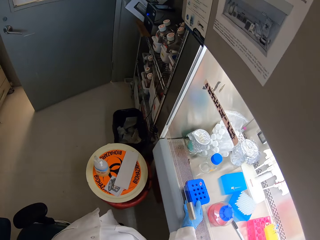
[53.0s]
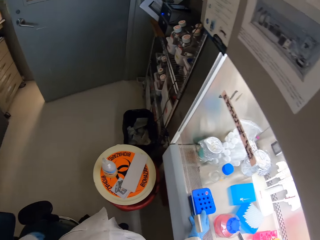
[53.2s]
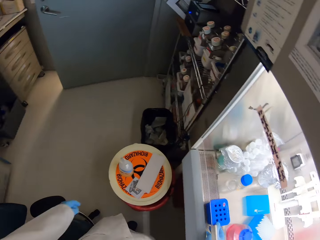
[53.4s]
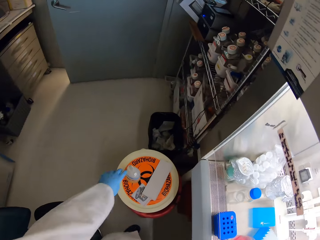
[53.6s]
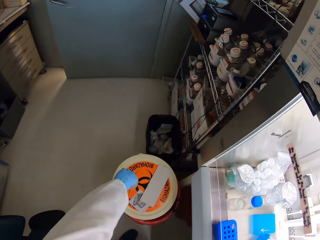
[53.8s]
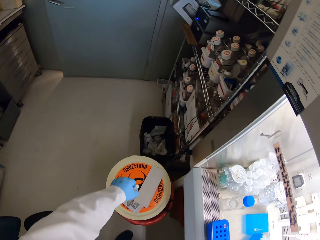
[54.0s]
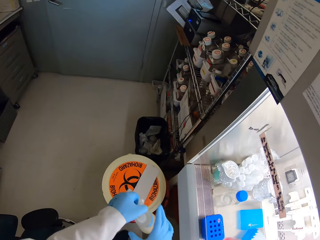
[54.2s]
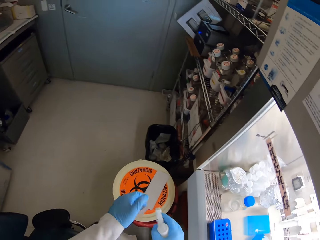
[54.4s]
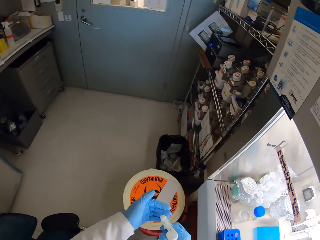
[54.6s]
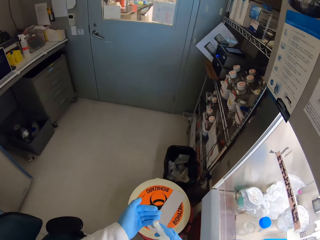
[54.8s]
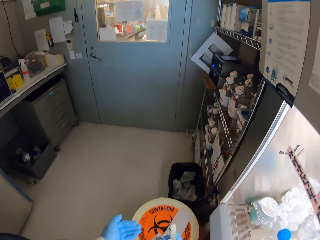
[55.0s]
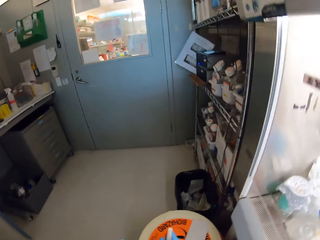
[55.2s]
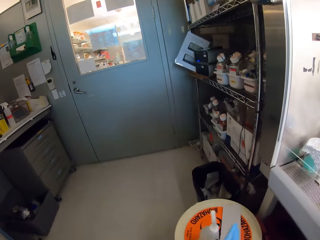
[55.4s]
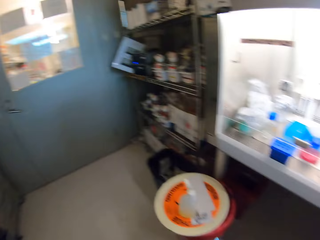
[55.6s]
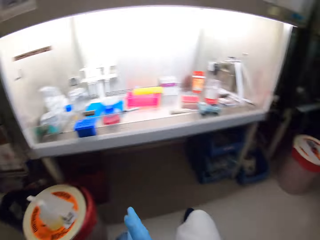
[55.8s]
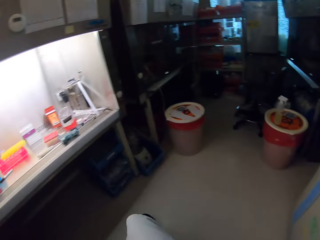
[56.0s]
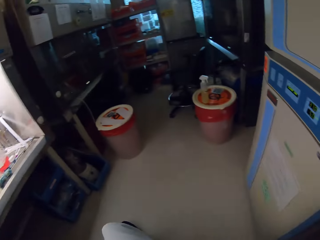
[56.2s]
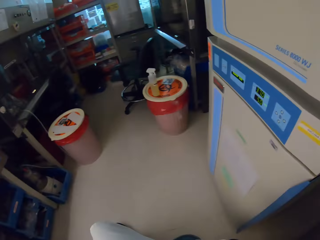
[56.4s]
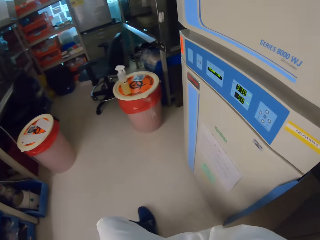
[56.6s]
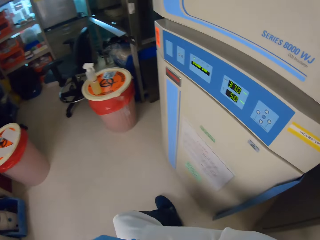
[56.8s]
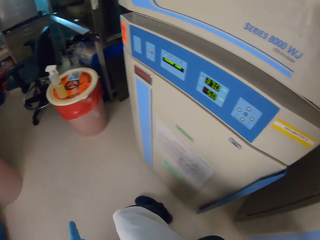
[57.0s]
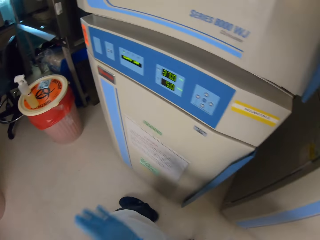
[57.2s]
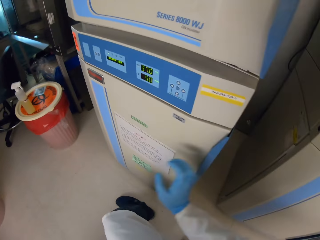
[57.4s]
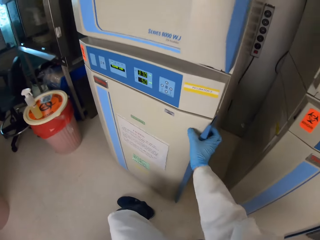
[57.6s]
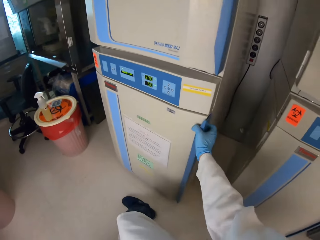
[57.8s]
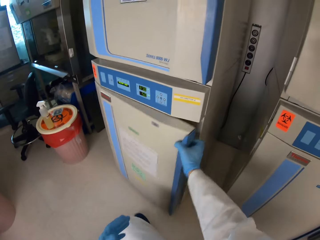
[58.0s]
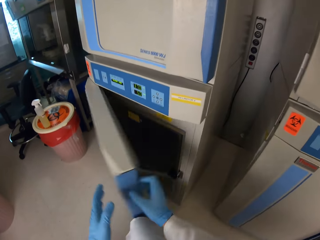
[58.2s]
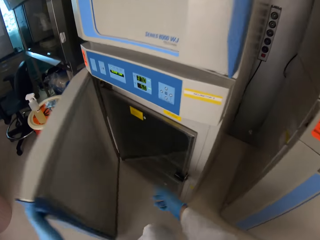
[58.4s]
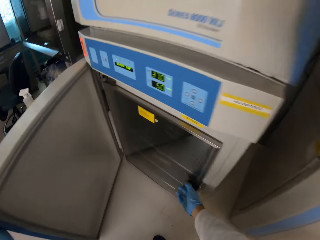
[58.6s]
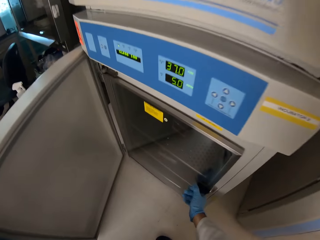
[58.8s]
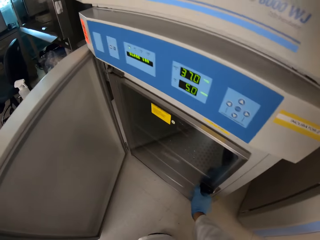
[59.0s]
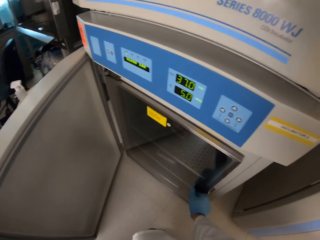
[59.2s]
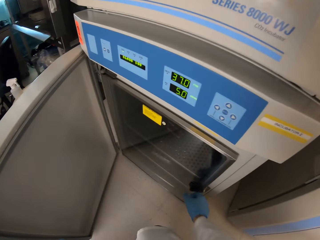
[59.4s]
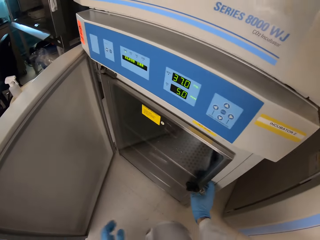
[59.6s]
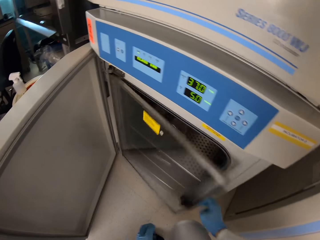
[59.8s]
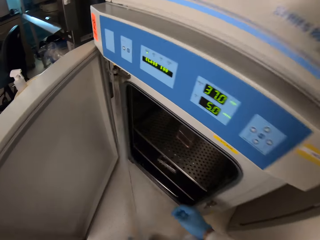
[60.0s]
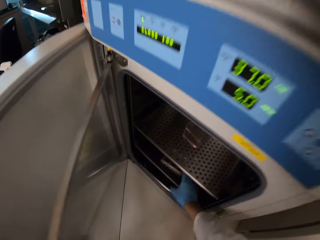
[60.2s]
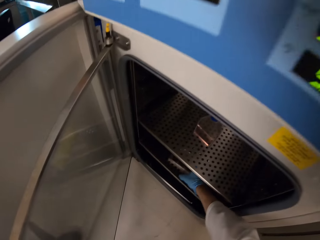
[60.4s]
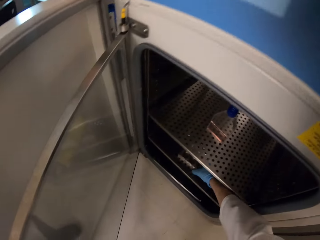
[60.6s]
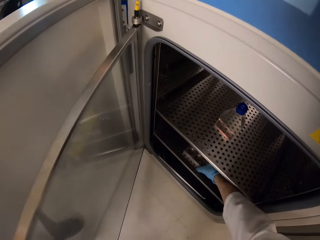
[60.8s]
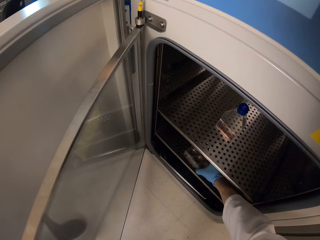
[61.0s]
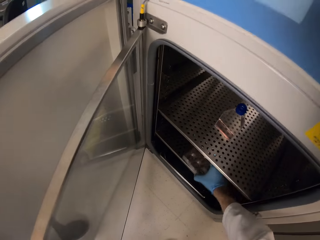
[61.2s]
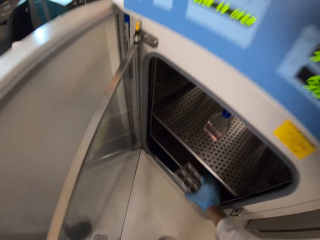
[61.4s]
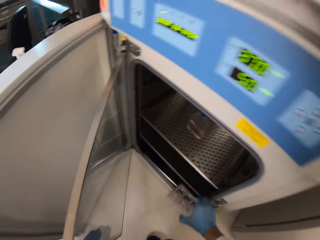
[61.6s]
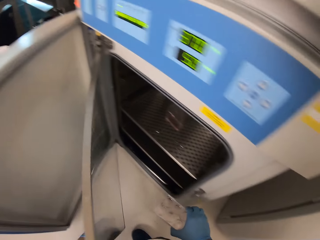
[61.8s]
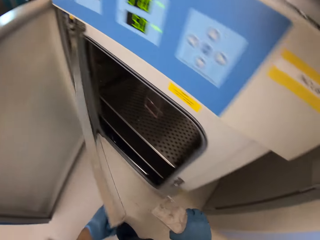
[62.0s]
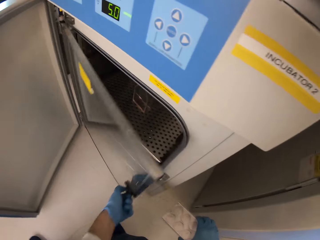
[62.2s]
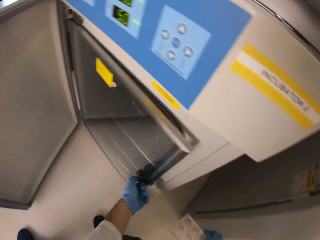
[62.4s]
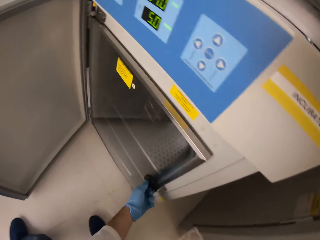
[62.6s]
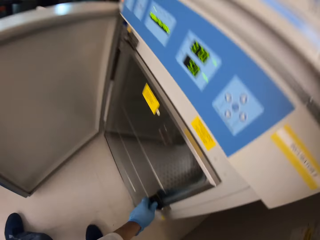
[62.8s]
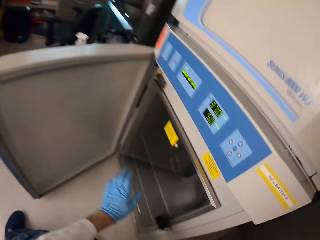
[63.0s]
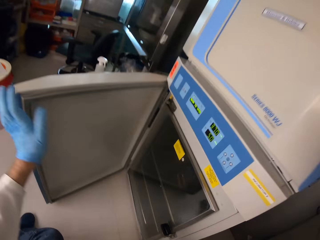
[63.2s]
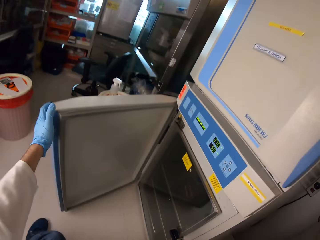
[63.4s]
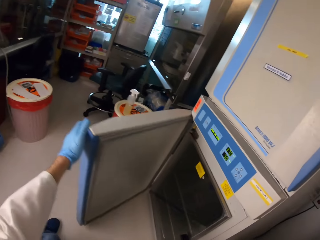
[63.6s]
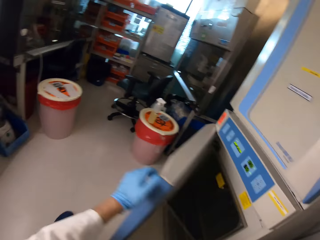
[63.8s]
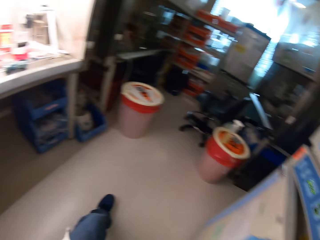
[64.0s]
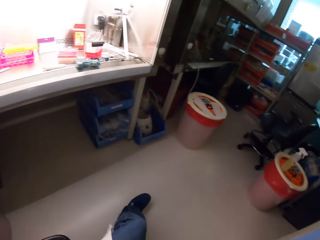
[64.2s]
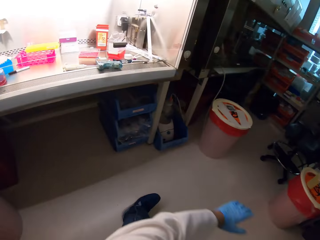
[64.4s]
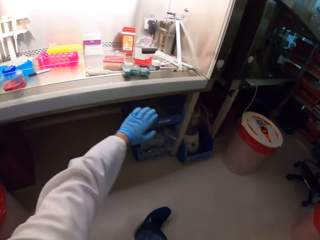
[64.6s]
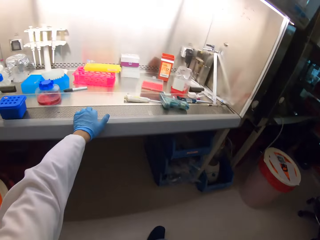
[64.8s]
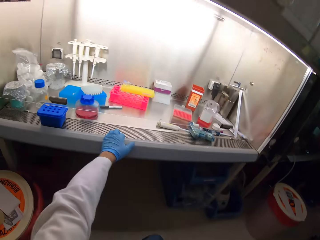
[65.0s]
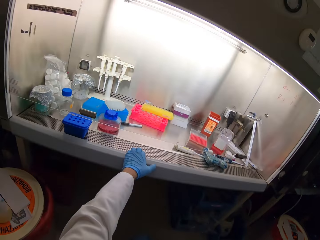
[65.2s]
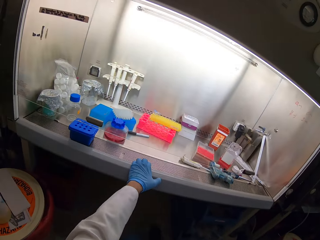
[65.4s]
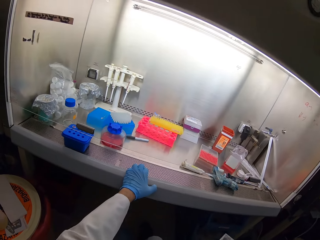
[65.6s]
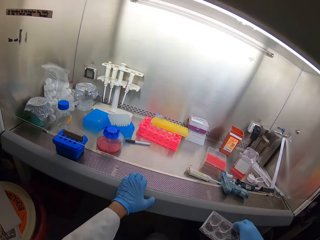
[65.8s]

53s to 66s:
The camera wearer picks up a bottle from the top of the bin. They sanitize the hands. They open the fridge door. They take out a multi well plate from the fridge. They hold a rack. They close the fridge door.

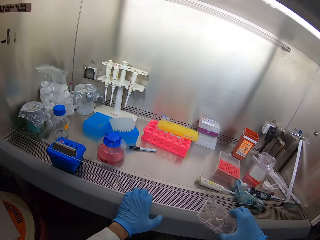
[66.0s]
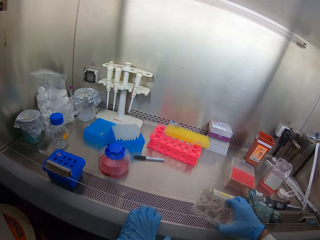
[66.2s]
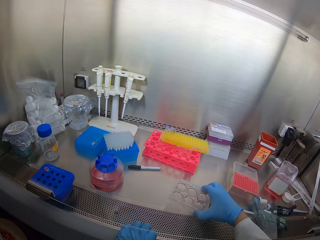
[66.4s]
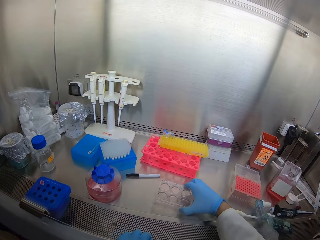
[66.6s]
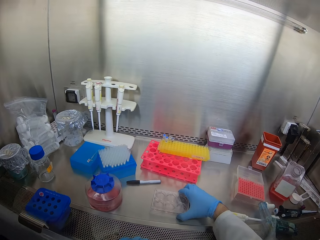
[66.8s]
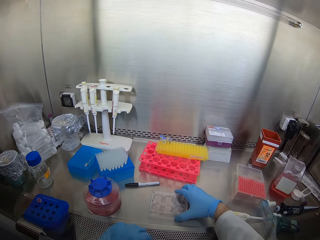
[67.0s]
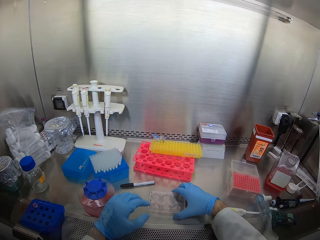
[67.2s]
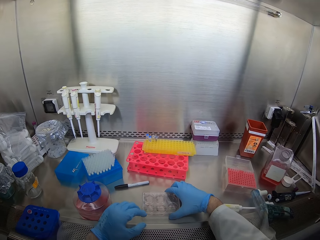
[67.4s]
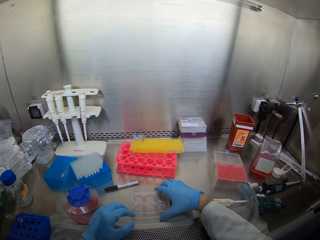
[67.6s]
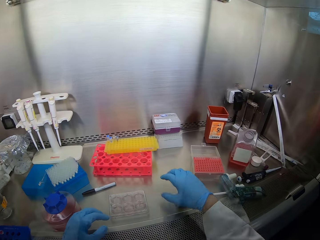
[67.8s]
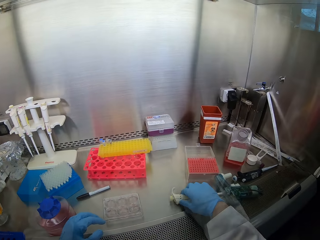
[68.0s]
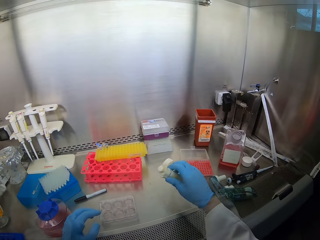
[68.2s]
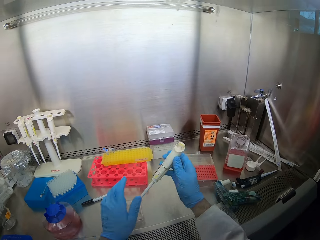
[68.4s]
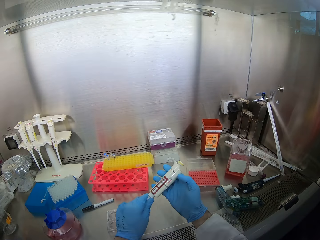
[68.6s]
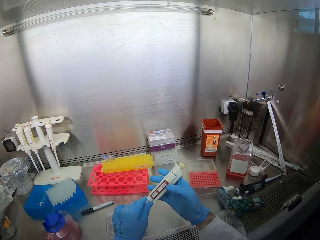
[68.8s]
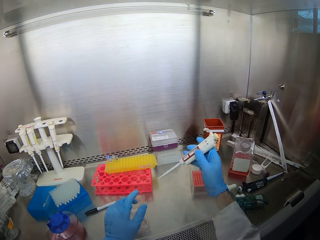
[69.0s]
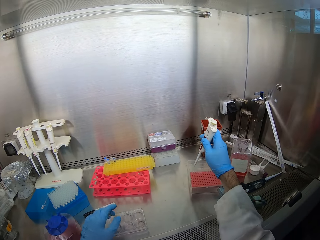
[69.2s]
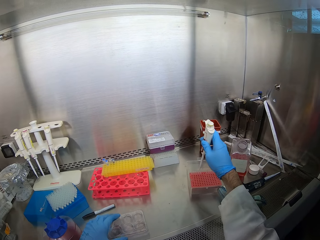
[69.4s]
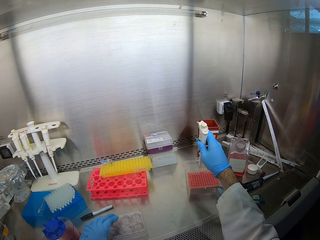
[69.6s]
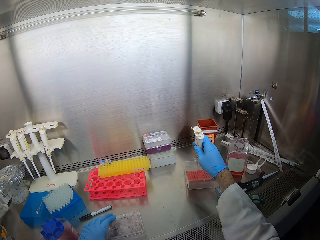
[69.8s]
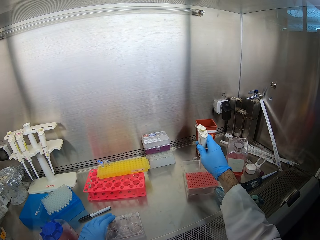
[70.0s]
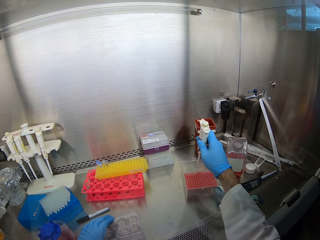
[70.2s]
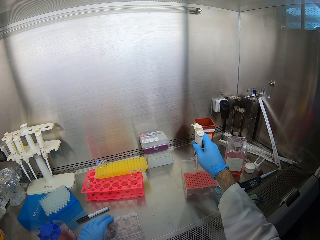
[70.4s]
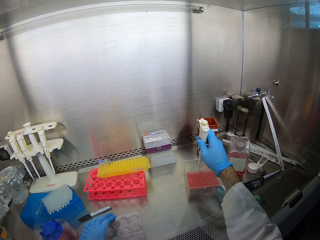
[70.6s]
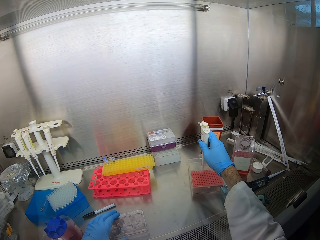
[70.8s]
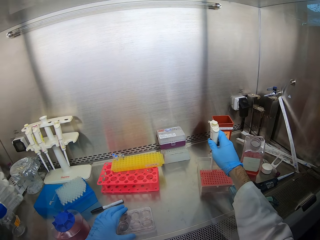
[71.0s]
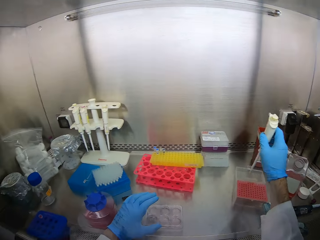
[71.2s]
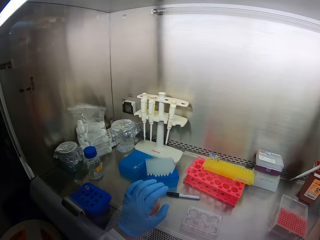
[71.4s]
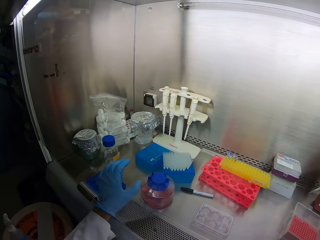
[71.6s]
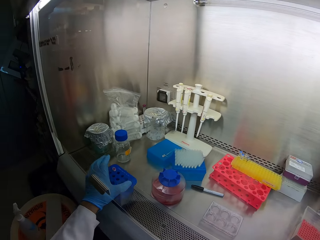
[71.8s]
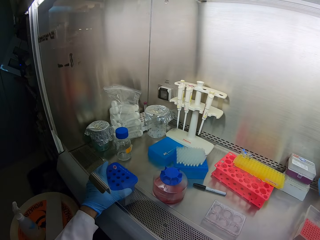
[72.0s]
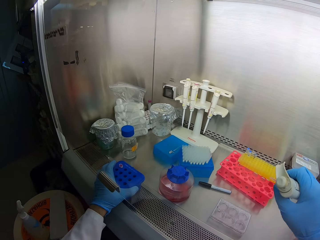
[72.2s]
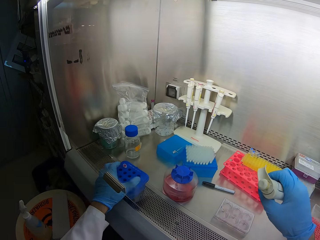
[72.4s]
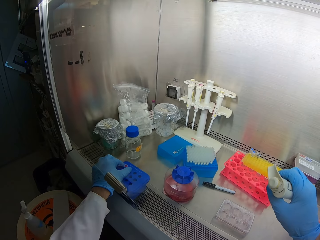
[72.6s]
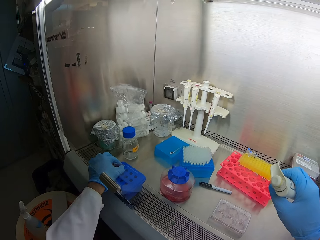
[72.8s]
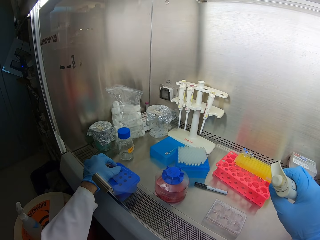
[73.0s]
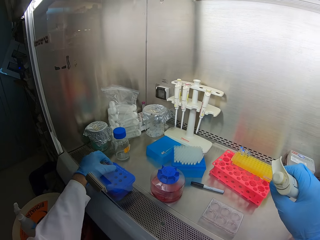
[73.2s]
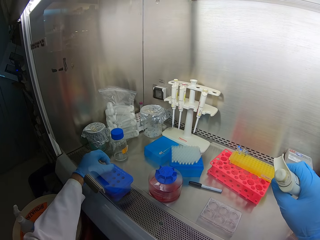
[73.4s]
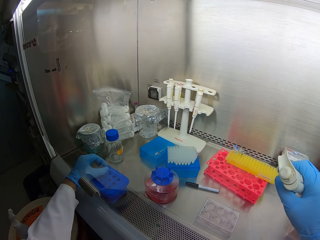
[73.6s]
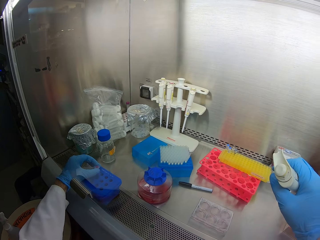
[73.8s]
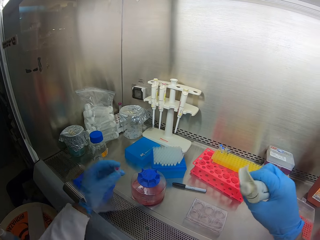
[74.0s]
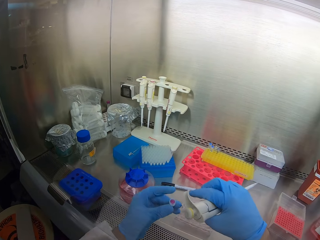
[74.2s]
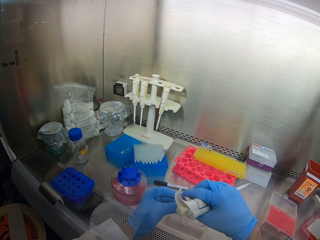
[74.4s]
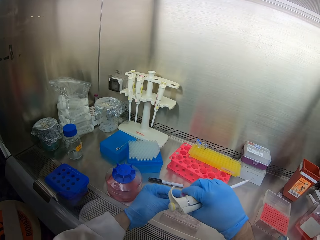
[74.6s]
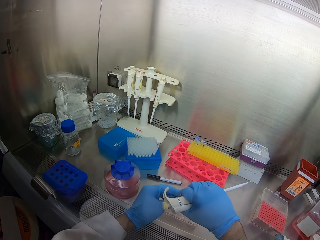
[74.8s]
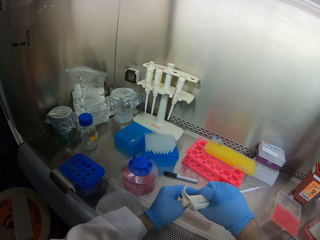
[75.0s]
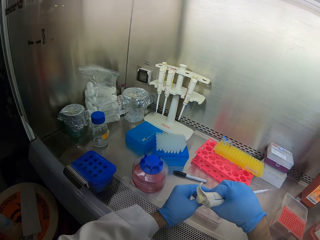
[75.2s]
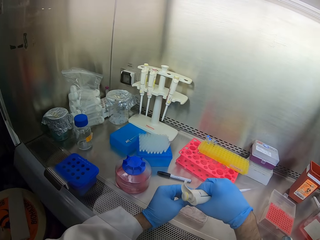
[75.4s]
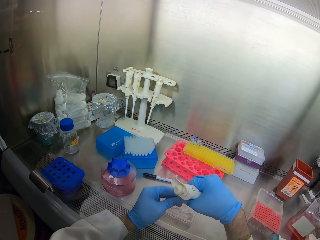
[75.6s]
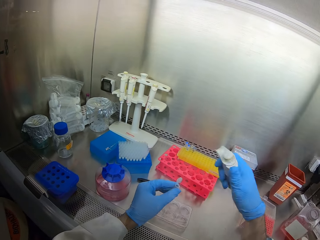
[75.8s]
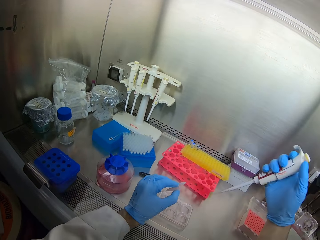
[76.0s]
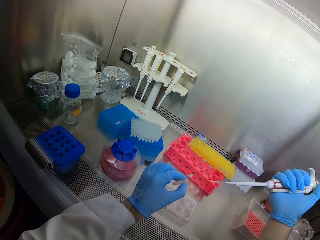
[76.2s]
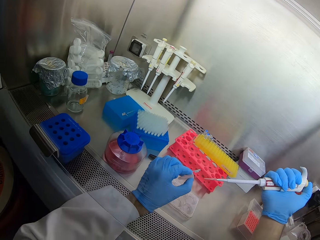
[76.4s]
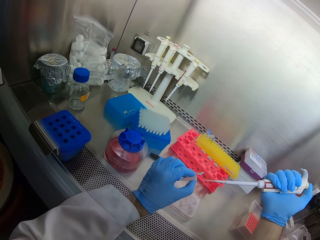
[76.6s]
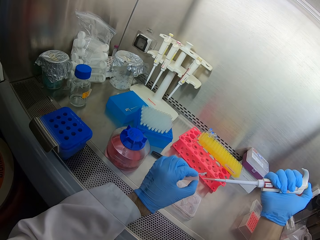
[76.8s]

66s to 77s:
The camera wearer places the multi well plate in the cabinet. They shake a container. They pick up a syringe pipette. They insert the pipette in the pipette tip. They pick up a test tube from the rack. They hold the rack. They open the test tube lid.
